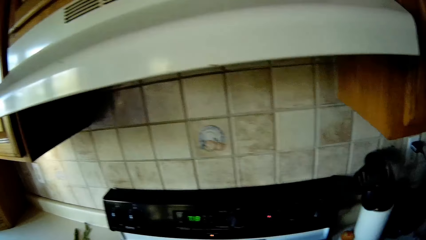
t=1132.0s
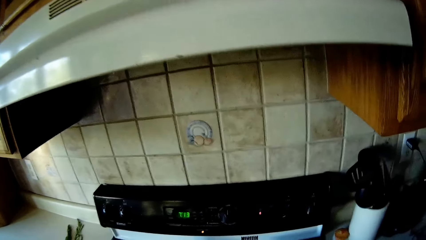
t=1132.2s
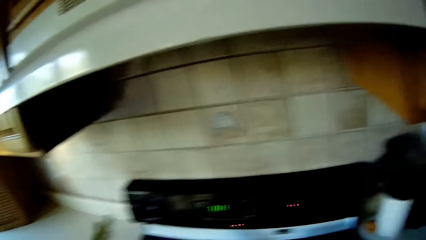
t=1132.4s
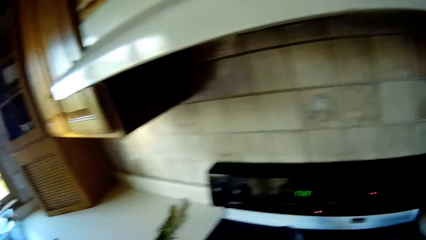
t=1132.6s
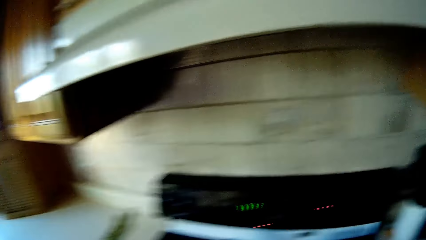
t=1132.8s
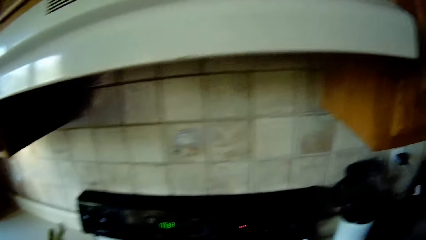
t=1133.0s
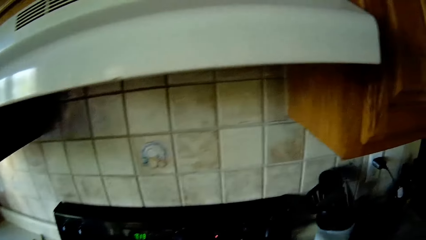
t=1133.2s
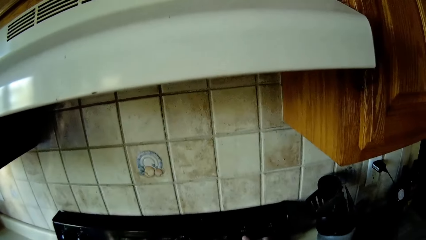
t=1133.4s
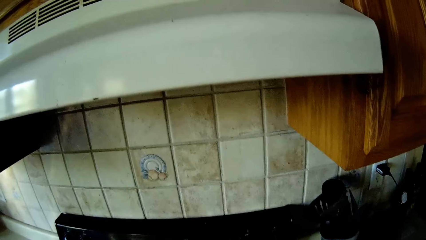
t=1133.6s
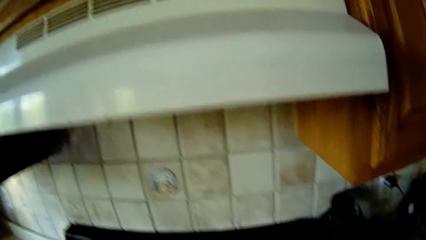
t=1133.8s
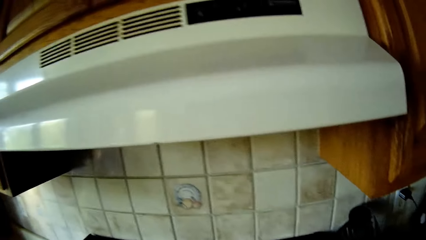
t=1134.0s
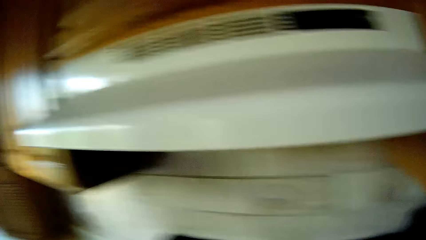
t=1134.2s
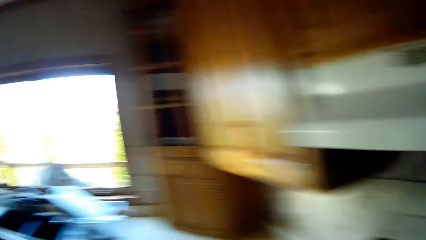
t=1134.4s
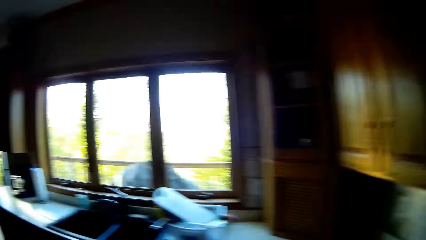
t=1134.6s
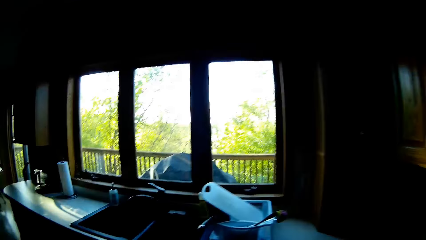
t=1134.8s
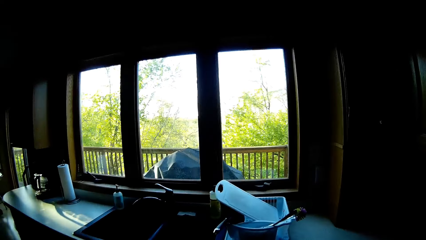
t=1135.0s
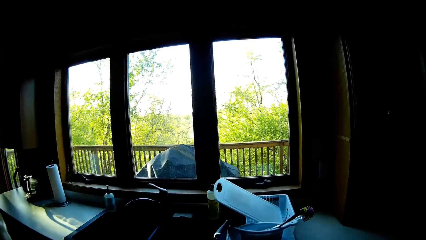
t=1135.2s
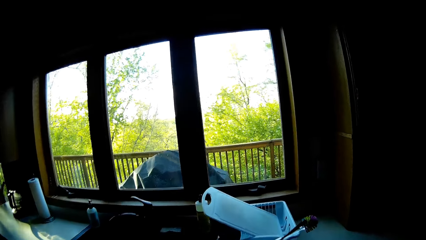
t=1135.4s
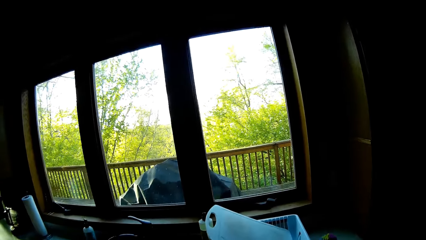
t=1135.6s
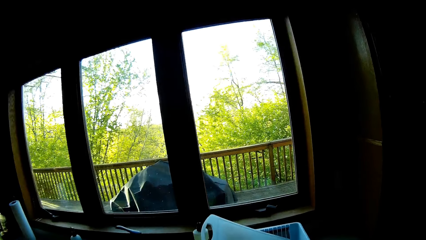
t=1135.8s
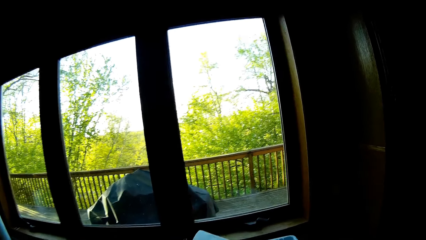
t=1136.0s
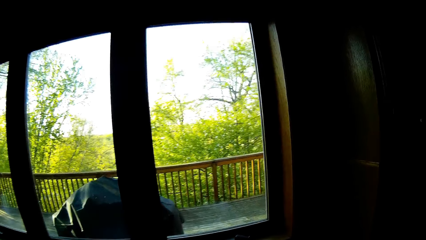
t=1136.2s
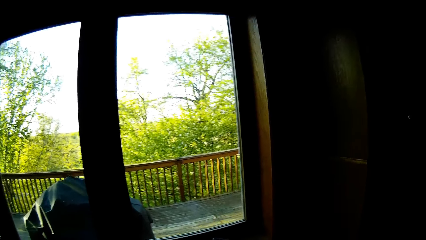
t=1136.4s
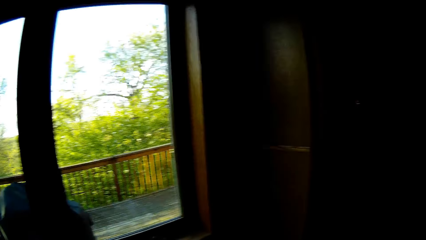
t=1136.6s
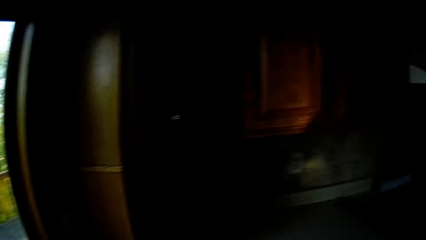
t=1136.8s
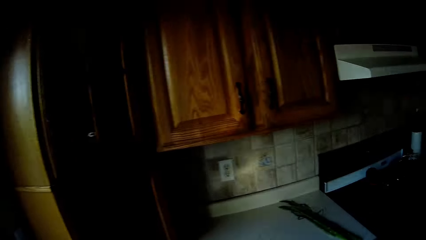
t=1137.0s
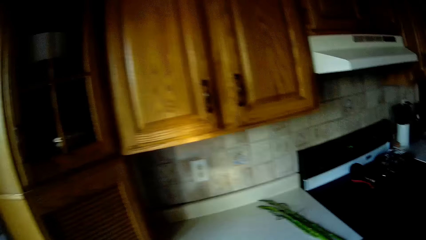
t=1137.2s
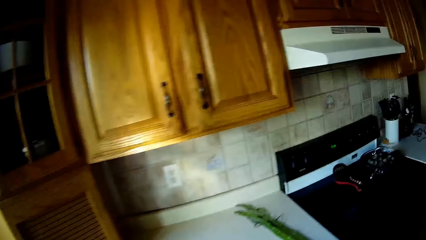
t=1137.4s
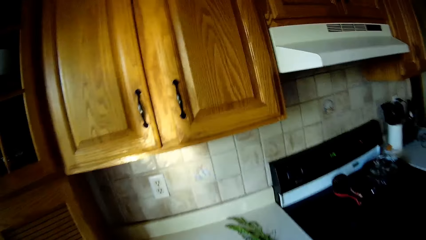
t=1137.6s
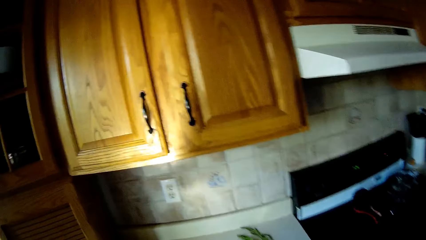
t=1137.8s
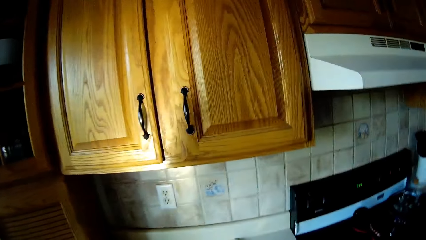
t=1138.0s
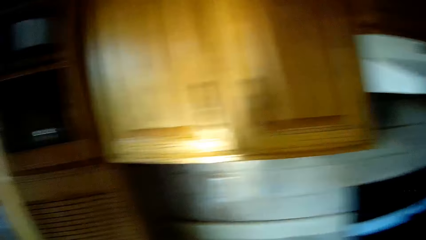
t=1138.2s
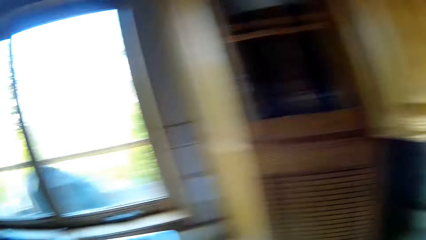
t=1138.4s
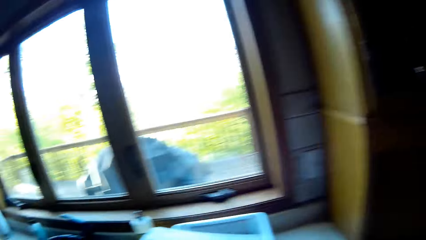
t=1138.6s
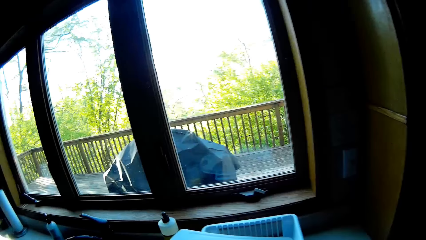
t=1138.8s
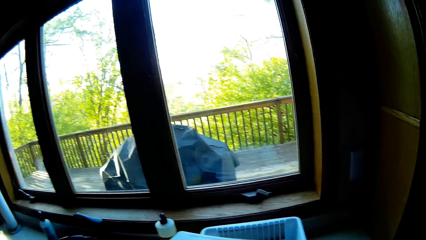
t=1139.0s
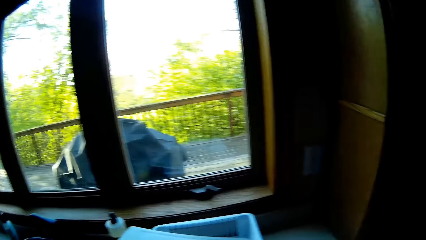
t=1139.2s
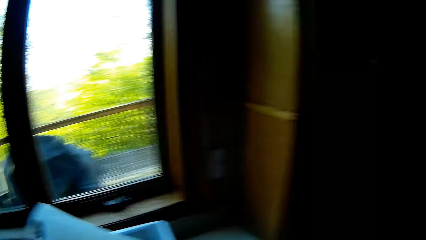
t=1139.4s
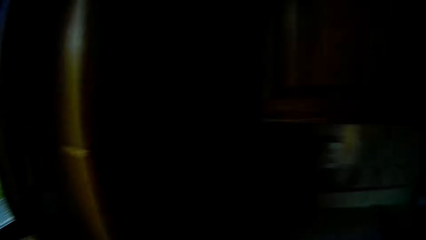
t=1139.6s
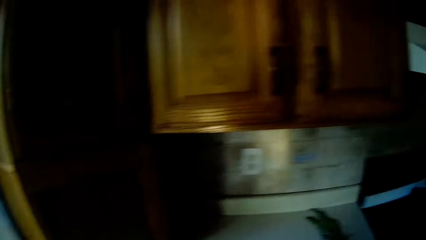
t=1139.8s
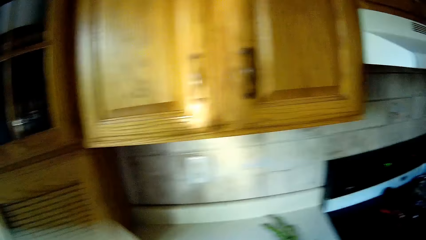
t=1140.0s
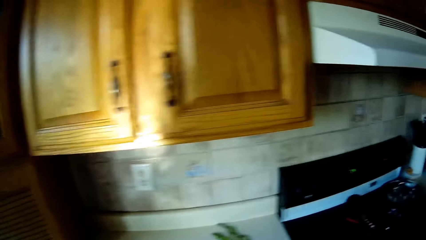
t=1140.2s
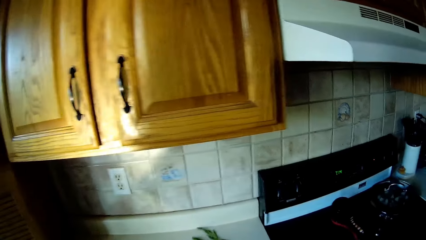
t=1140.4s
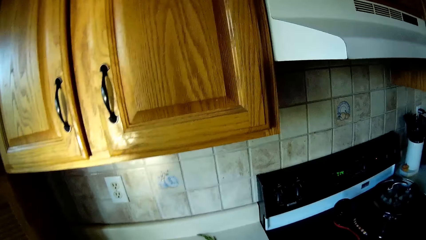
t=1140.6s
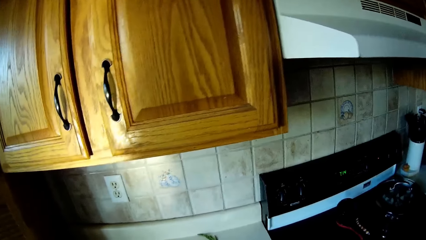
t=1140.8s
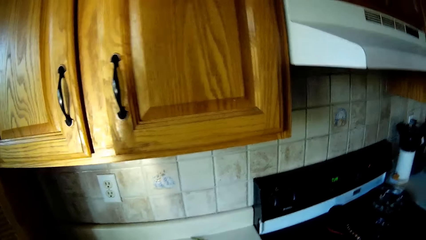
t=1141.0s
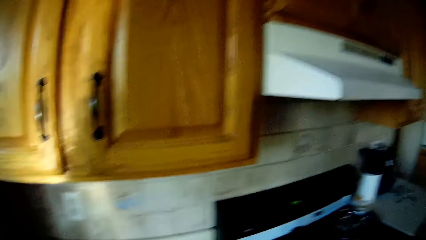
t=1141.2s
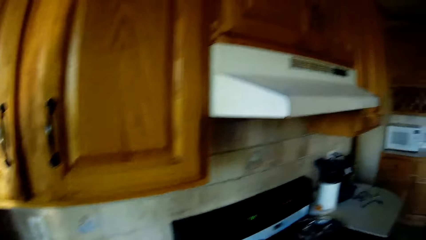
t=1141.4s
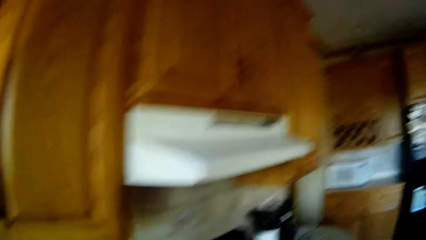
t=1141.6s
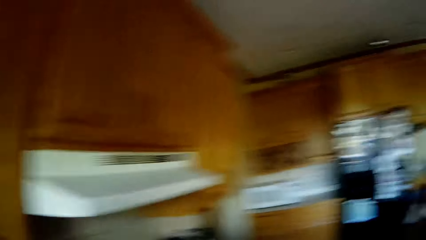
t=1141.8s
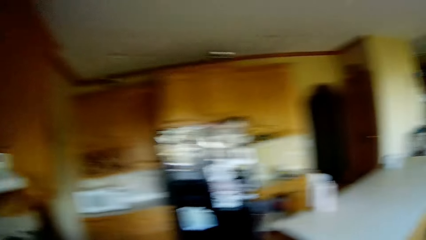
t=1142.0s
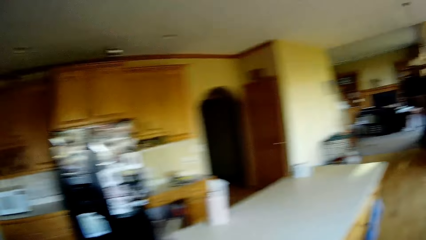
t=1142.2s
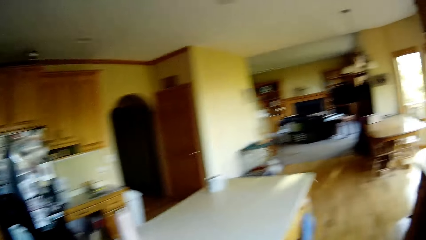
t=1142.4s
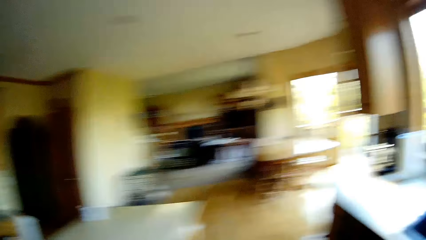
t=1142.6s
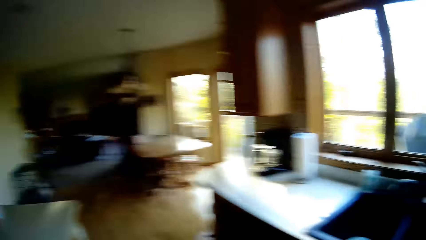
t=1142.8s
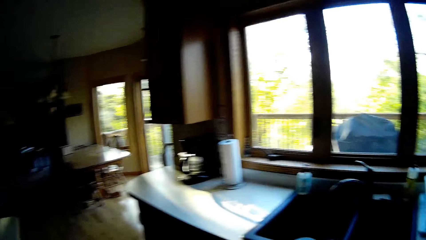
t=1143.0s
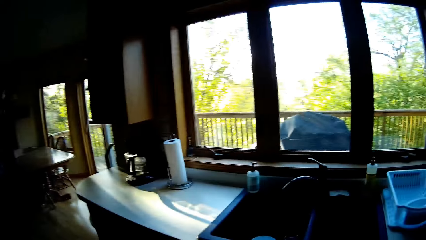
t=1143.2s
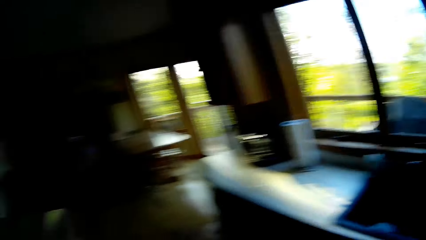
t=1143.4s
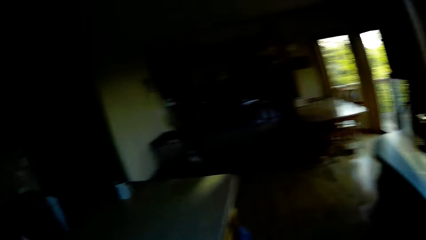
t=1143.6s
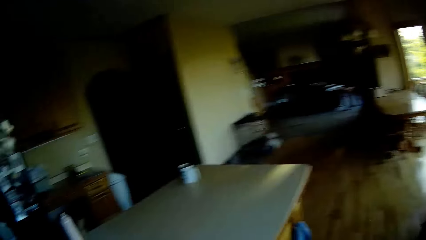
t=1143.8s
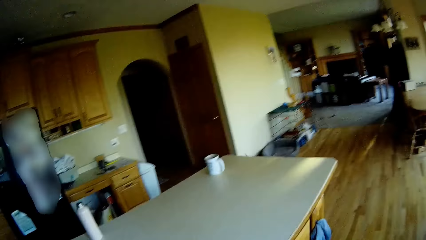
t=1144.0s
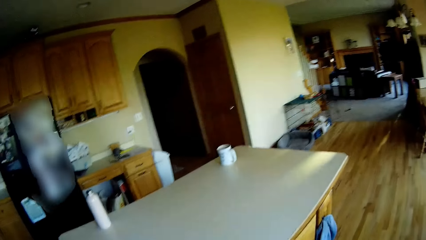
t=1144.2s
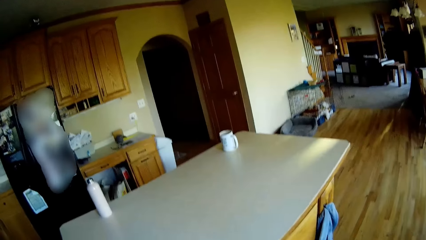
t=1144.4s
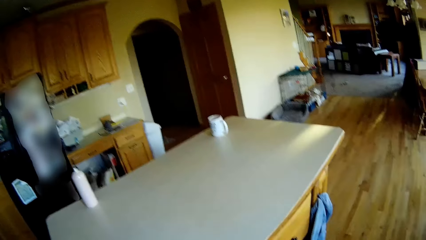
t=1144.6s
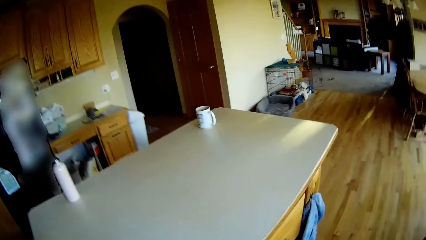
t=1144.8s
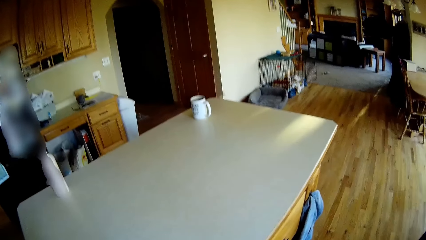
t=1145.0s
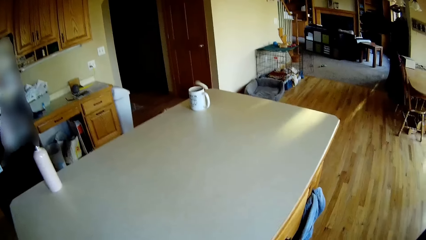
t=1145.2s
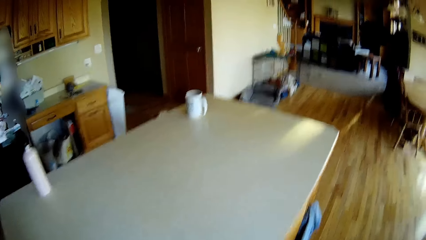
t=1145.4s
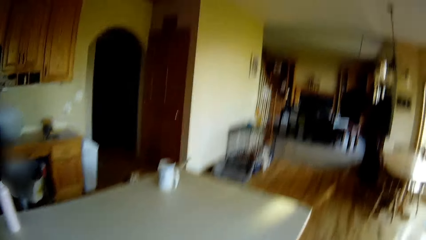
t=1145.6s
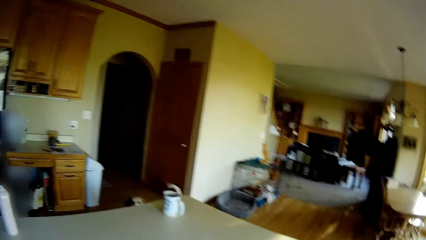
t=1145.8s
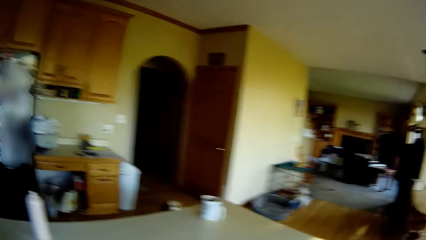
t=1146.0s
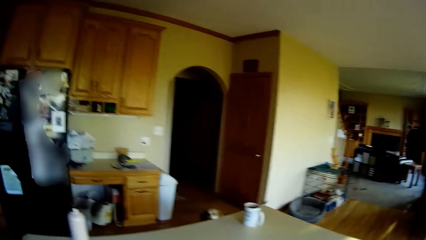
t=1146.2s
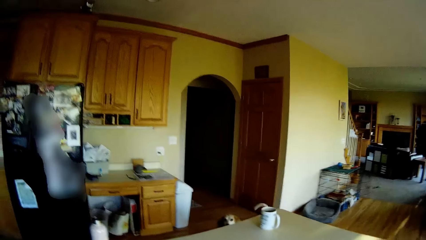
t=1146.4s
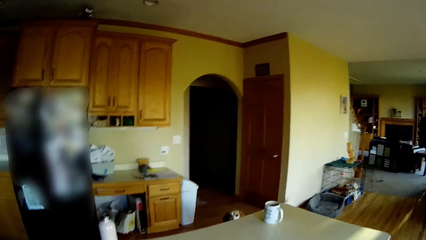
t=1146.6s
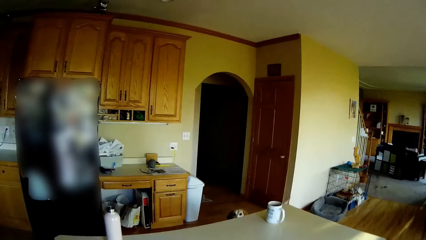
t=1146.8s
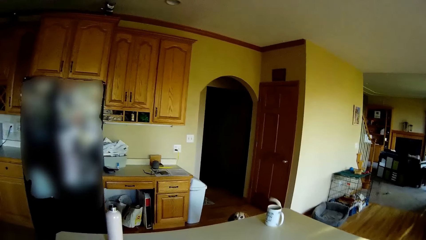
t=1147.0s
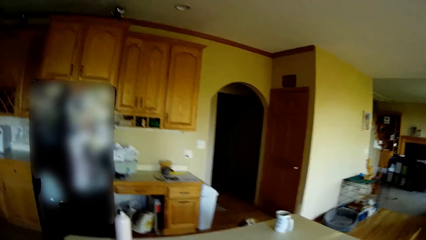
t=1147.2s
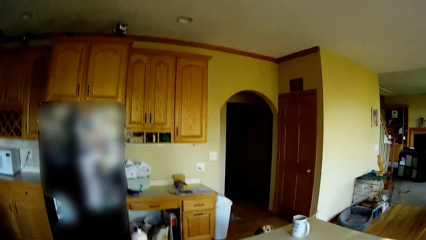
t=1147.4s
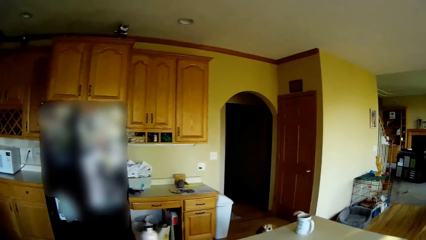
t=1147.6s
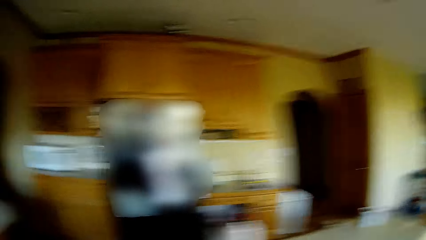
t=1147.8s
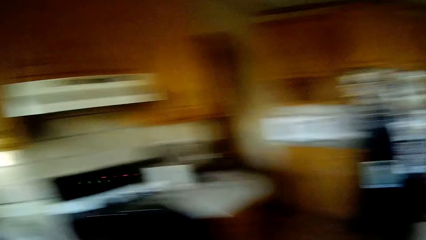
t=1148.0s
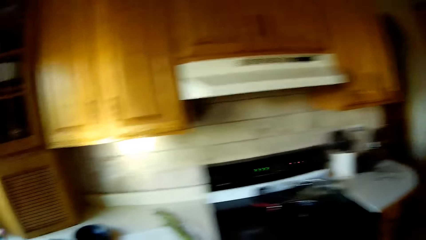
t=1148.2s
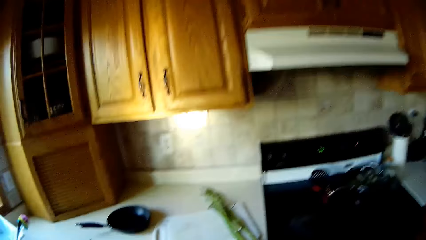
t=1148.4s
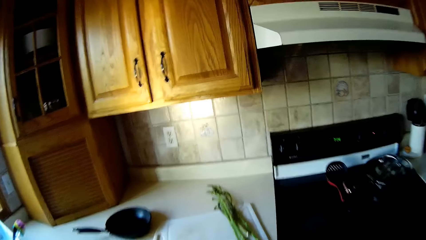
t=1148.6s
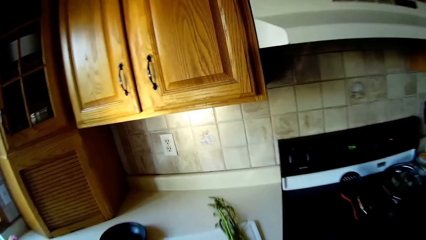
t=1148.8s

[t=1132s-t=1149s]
The camera wearer turns off the cooker with her right hand. She picks a chopping board from a basket on a slab with her left hand. She drops something on the table.
